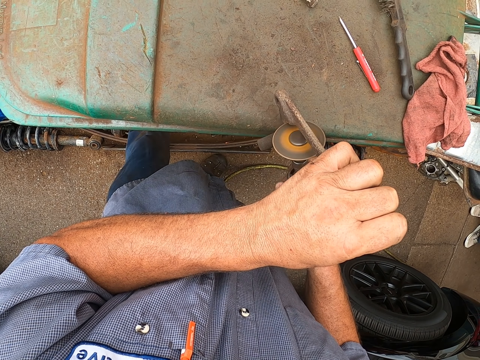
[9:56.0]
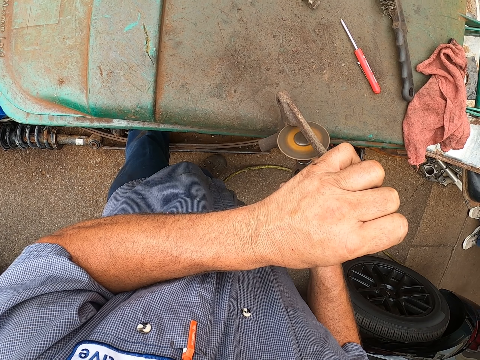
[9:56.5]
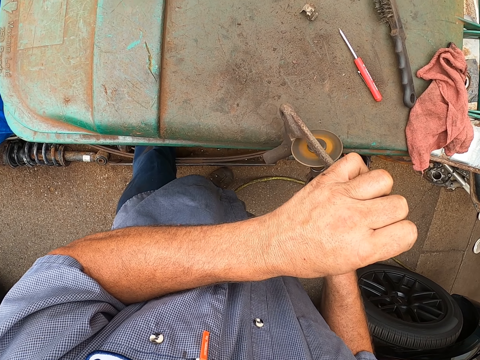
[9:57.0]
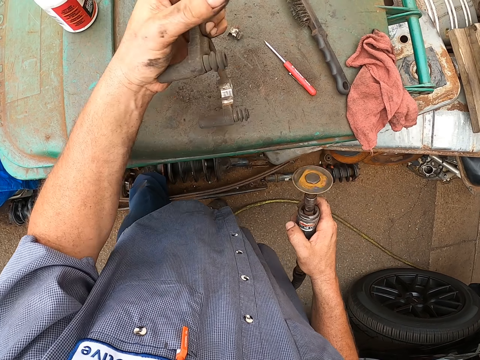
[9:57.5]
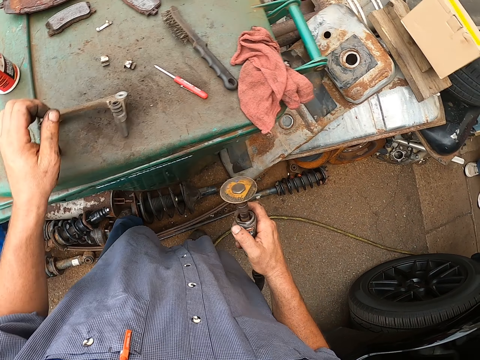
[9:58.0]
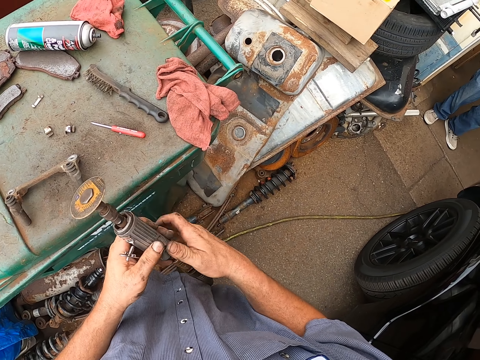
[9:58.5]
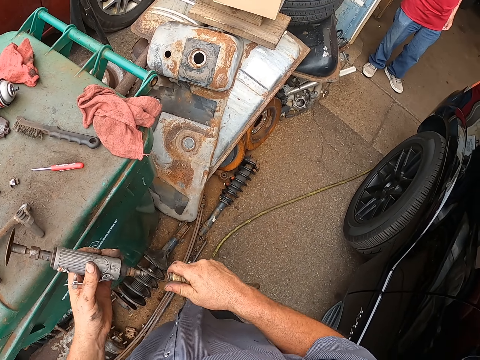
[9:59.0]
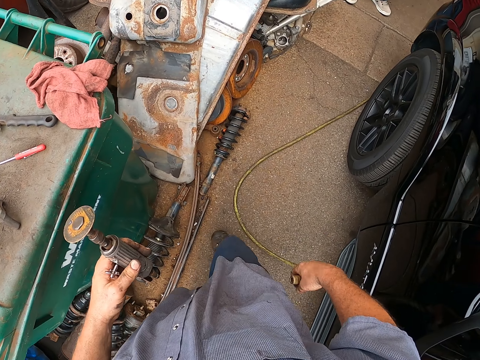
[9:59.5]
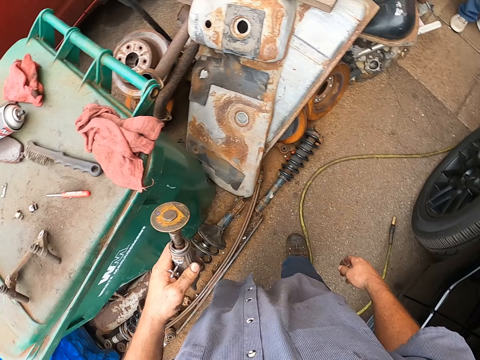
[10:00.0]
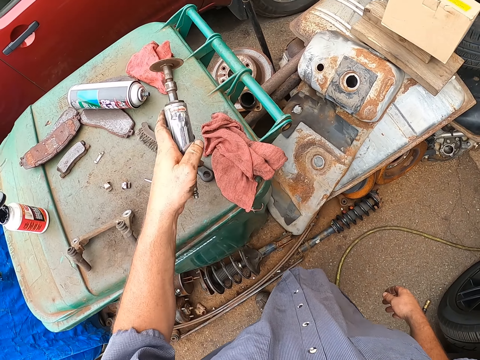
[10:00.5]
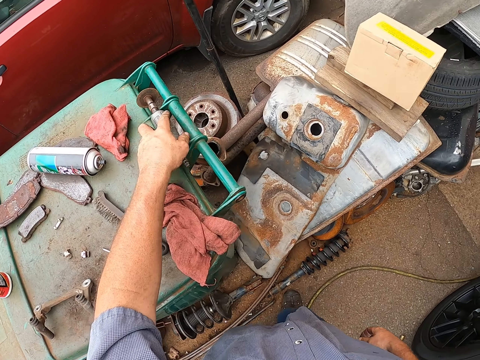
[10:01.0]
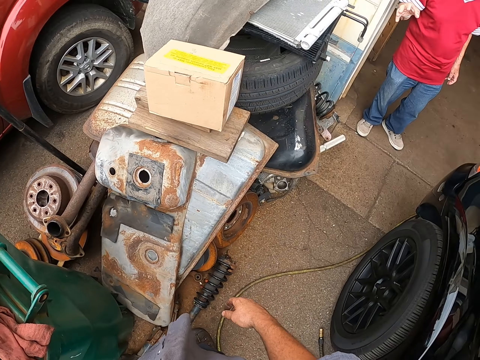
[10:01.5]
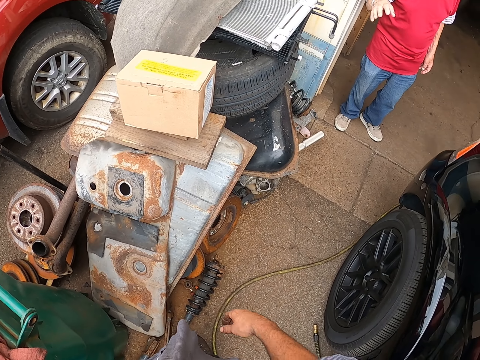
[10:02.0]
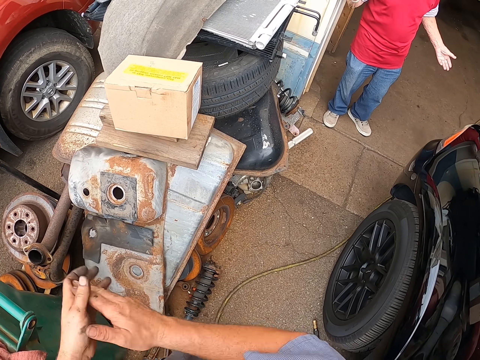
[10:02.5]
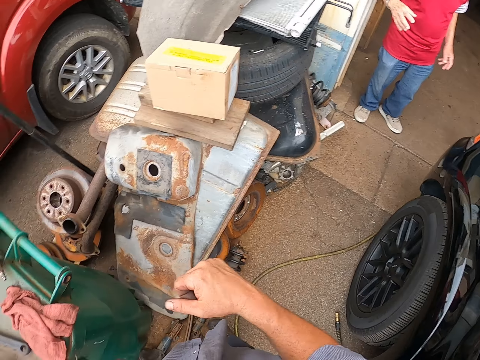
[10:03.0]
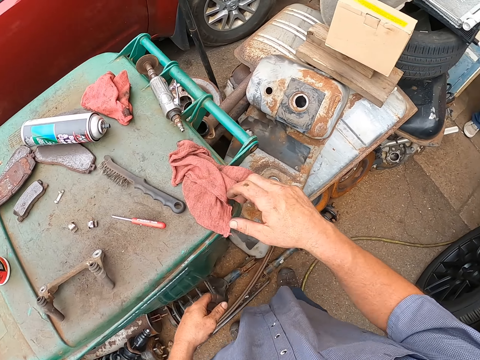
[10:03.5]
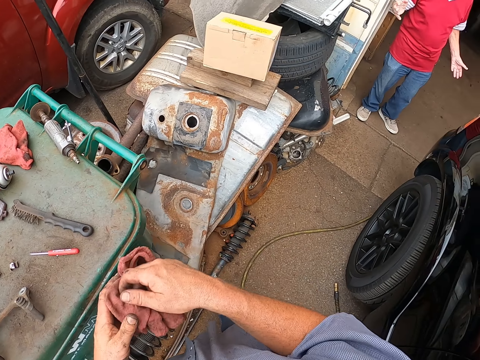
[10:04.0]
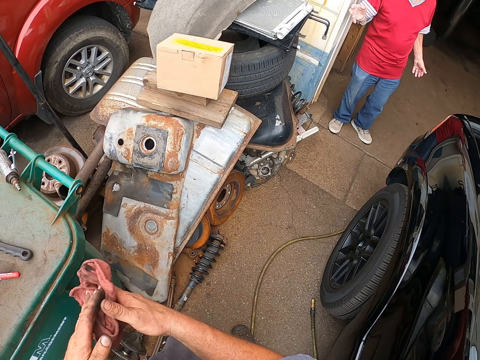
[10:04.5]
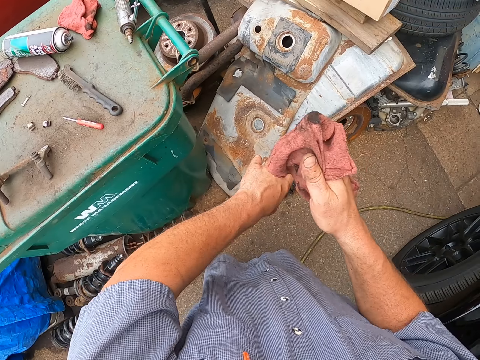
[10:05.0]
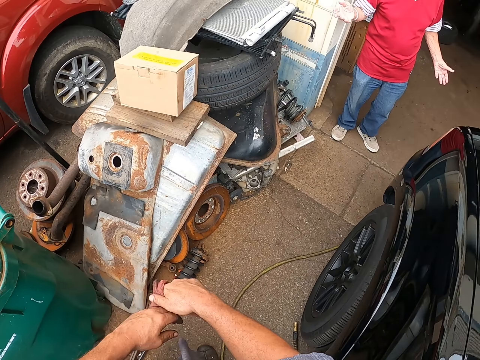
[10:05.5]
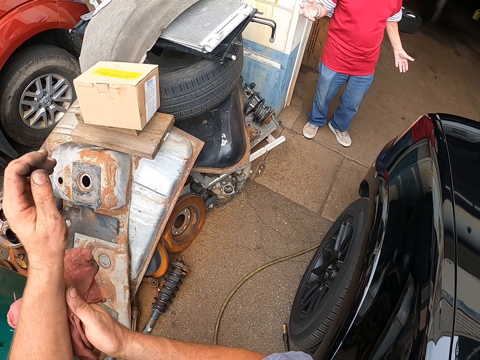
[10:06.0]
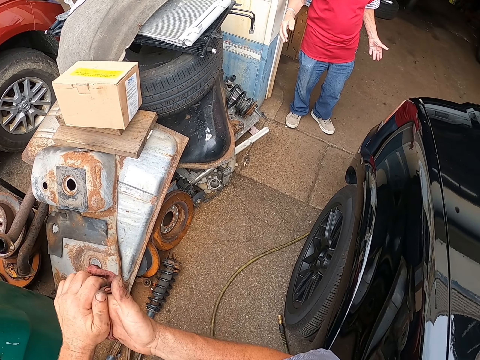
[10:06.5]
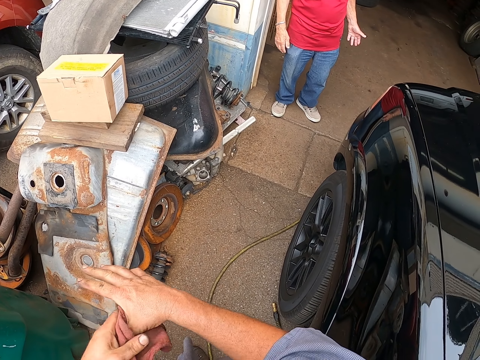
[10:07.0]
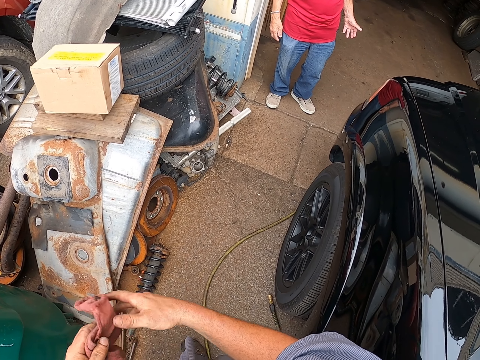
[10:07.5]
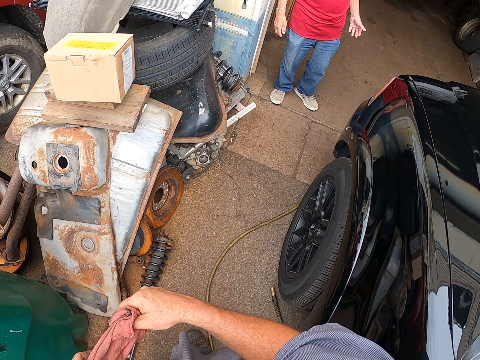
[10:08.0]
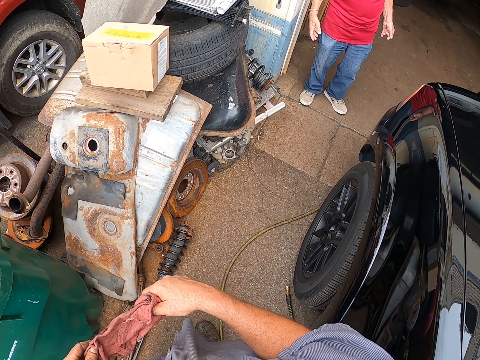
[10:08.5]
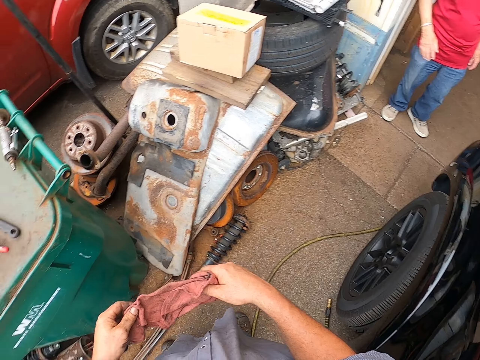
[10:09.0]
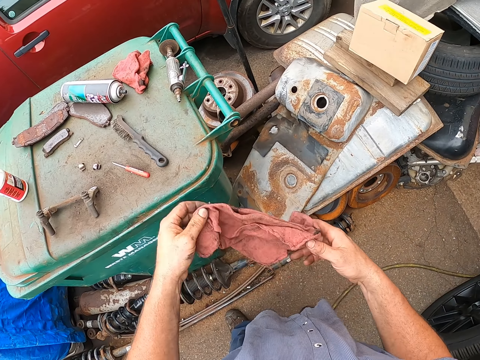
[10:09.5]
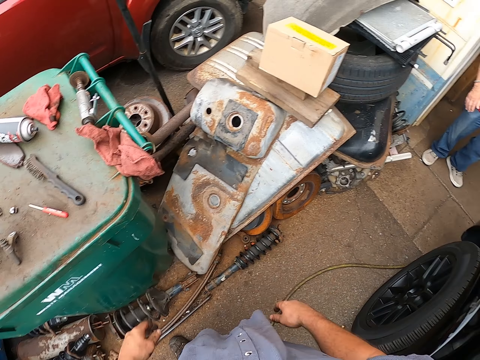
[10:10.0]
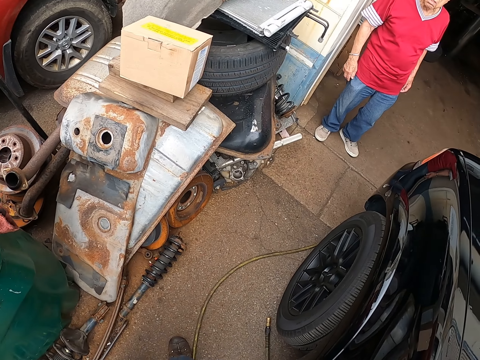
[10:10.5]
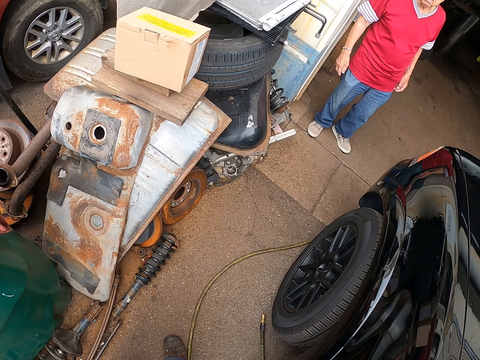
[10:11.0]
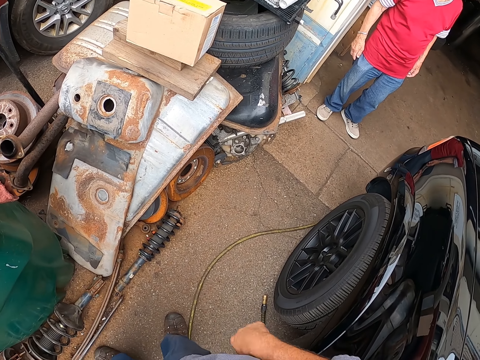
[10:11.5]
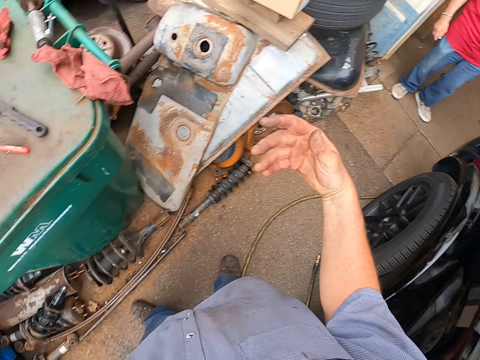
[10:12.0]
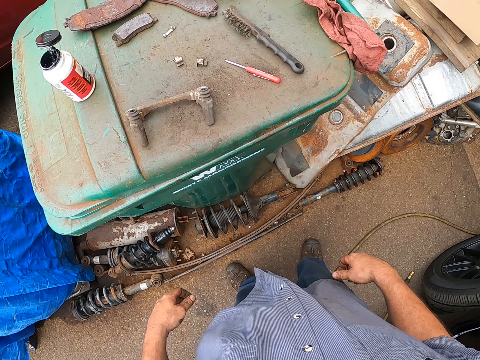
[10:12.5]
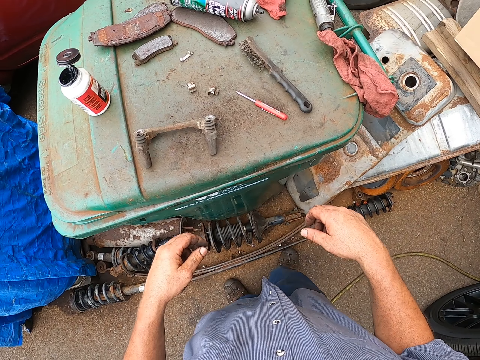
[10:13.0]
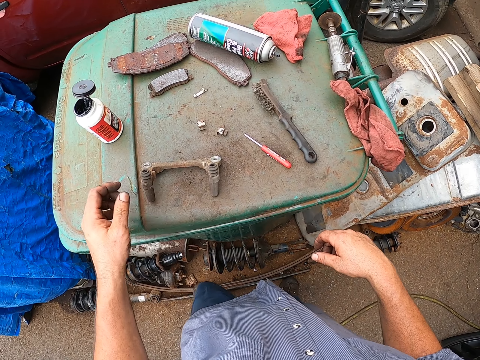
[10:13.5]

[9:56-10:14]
The camera wearer drops the metal on the bin top. They hold the rust remover machine with the left hand. They remove a pipe from the rust remover machine and drop the pipe on the floor. They put the rust remover machine on the table. They turn around. They look at a man. They clap hands. The man moves both hands. The camera wearer picks up a cloth from the bin. They wipe hands with the cloth. The man moves hands. The camera wearer throws the cloth on top of the bin. They look at the man. They gesture with the right hand. They step on the bin with the right foot and stretch a hand towards a bottle.

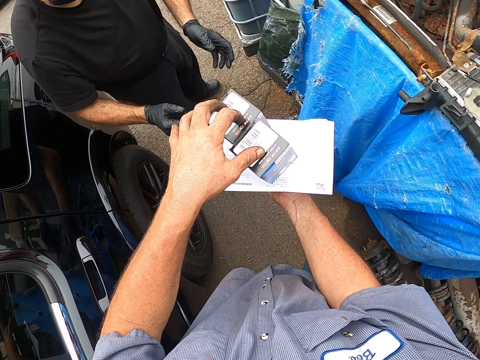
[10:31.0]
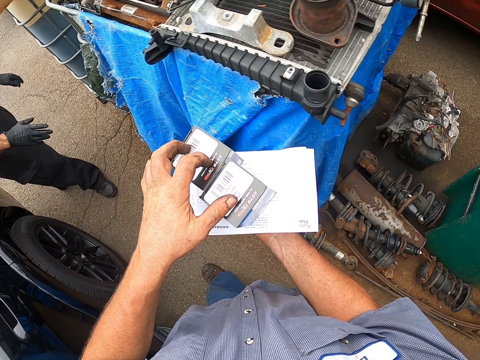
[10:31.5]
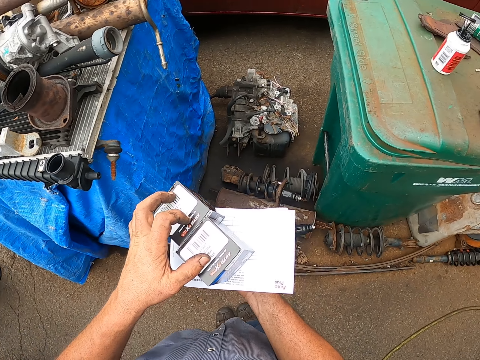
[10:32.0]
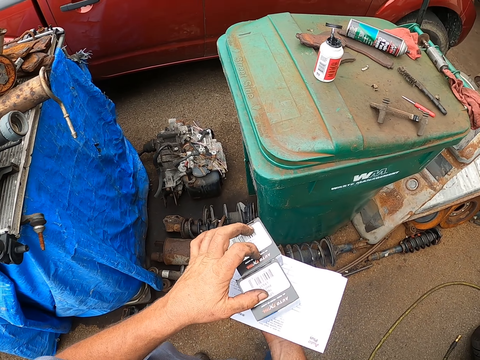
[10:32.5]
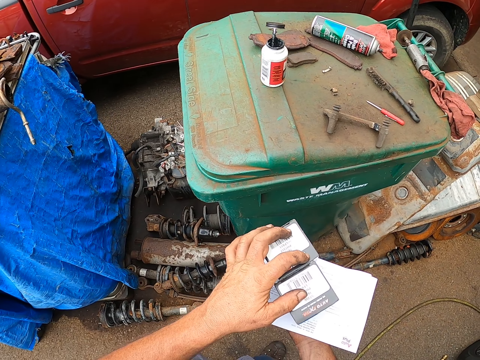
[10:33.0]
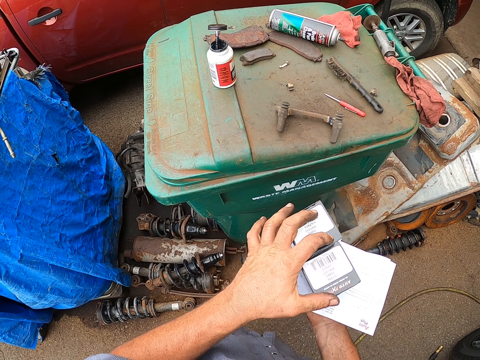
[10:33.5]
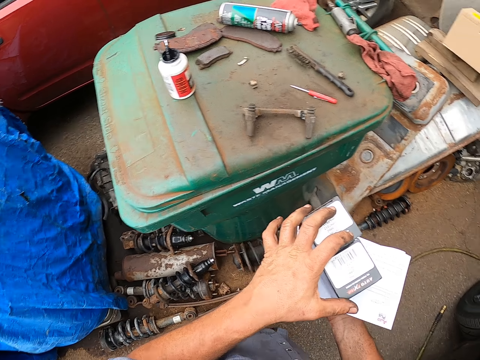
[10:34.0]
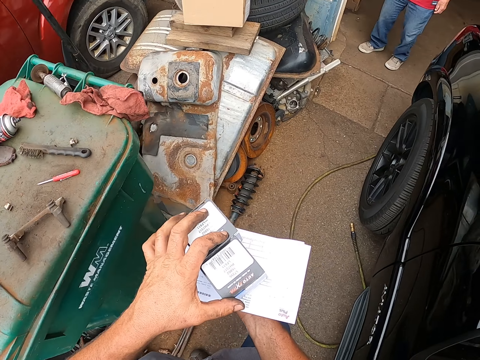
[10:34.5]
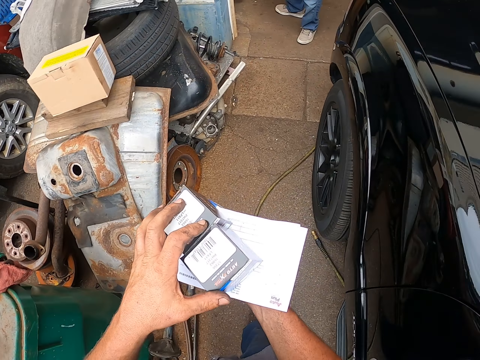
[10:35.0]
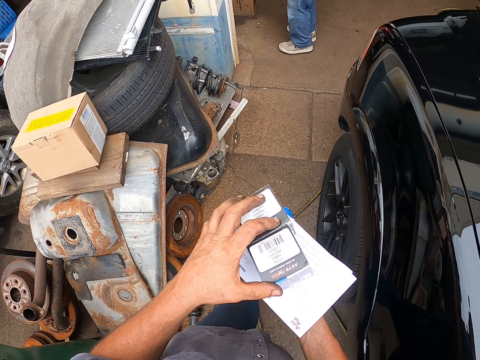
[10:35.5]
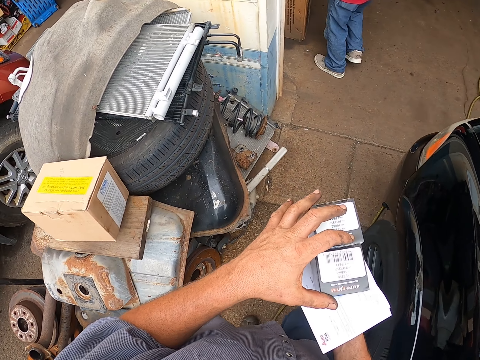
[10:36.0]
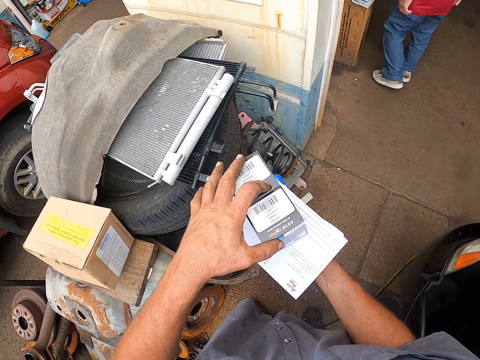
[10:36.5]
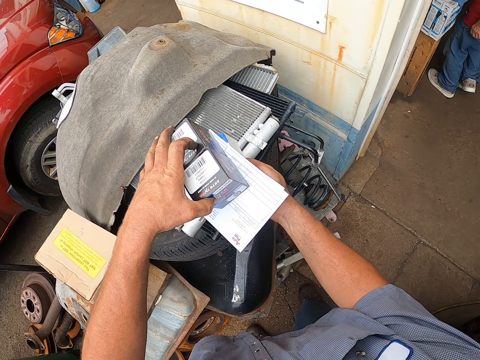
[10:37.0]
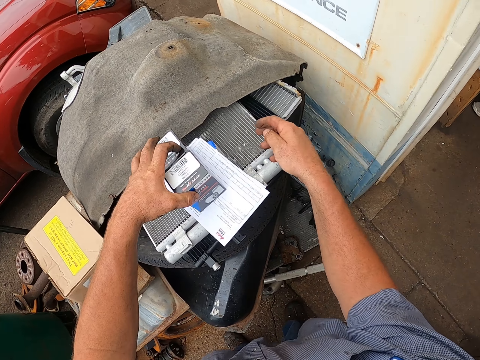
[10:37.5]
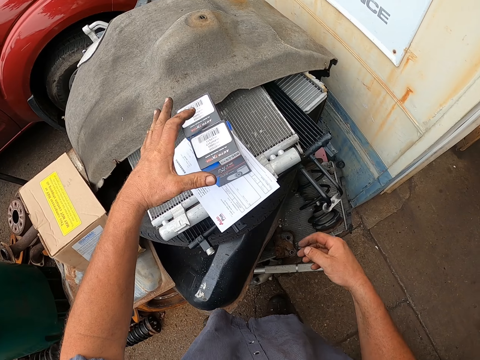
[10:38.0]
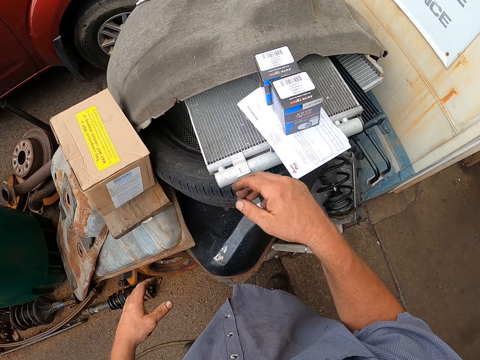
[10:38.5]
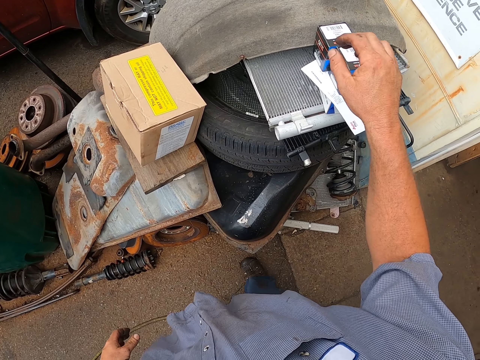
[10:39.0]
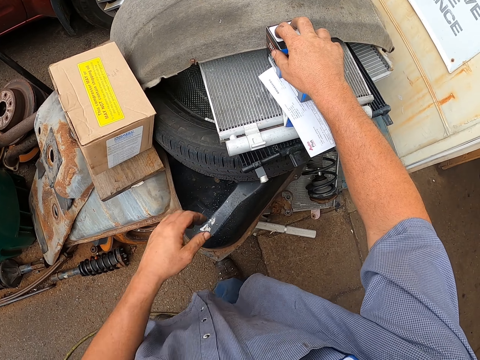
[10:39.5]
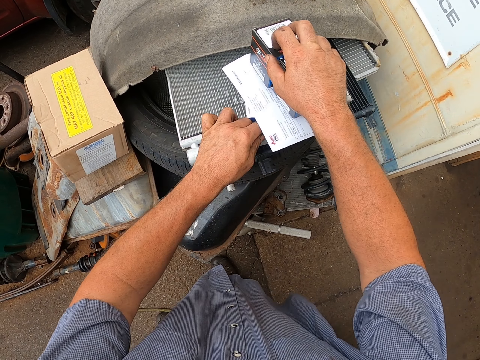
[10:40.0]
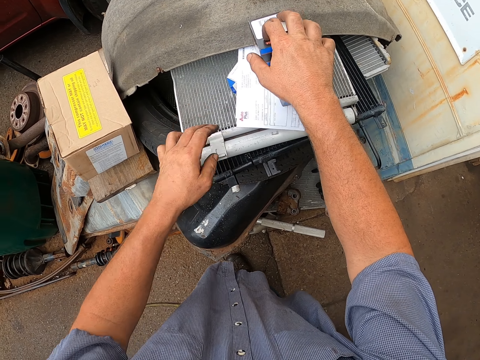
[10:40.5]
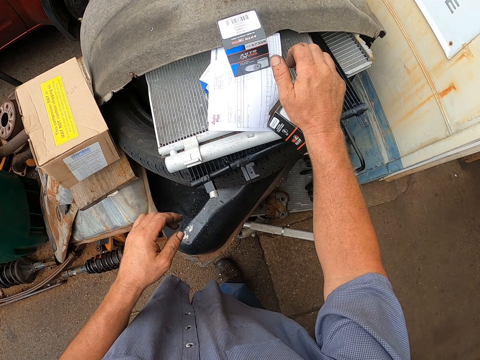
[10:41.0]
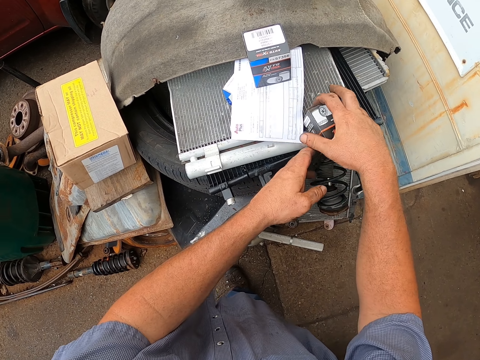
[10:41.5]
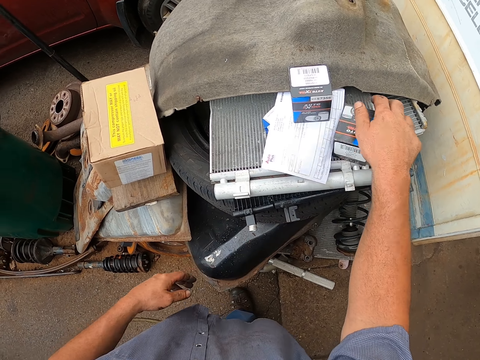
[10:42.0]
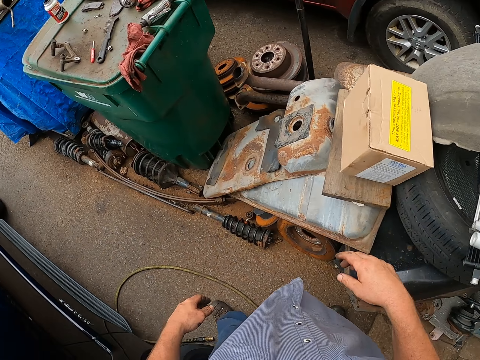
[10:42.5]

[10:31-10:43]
The camera wearer walks around. They carry boxes. They move beside the bin. They walk in the workshop. They put the equipment boxes on top of the scrap metal. They hold the boxes with the right hand. They position the equipment boxes correctly. They move a paper on the scrap metal. They move a box on the scrap metal.
